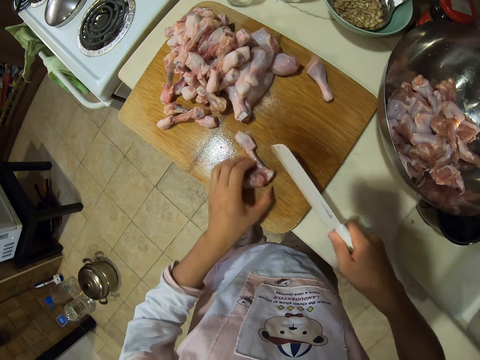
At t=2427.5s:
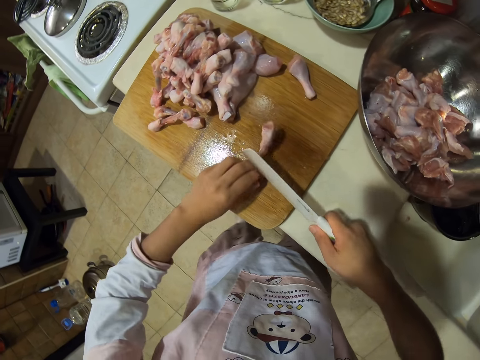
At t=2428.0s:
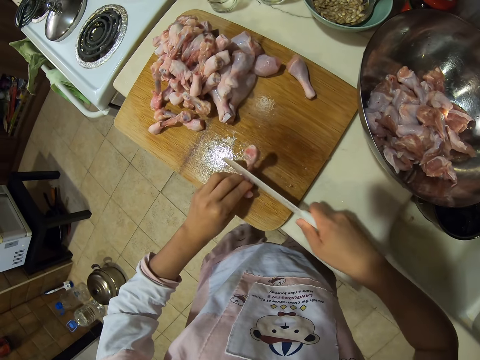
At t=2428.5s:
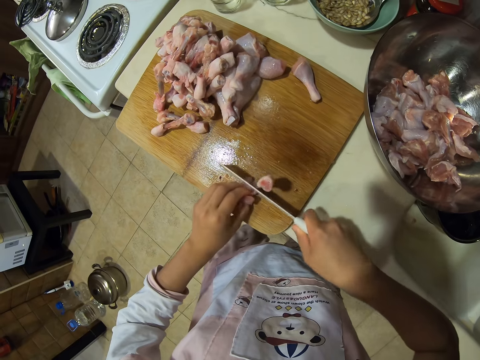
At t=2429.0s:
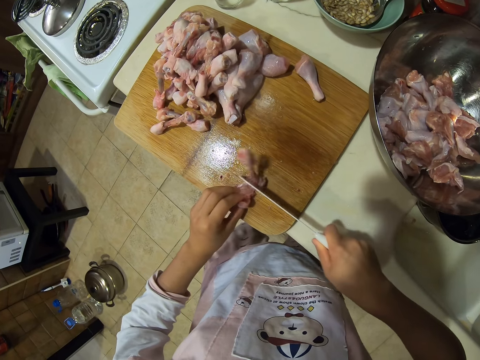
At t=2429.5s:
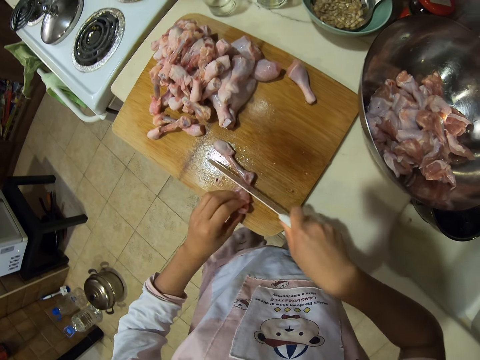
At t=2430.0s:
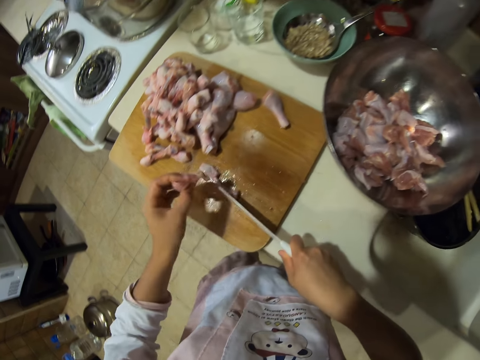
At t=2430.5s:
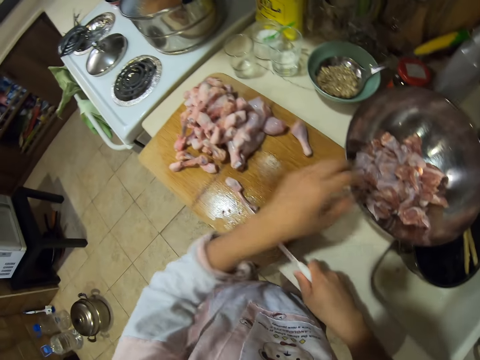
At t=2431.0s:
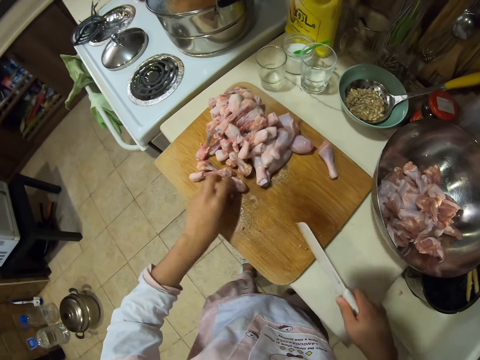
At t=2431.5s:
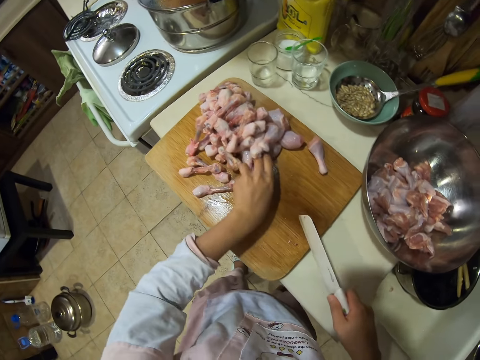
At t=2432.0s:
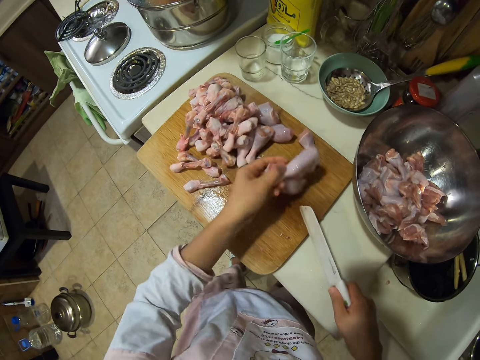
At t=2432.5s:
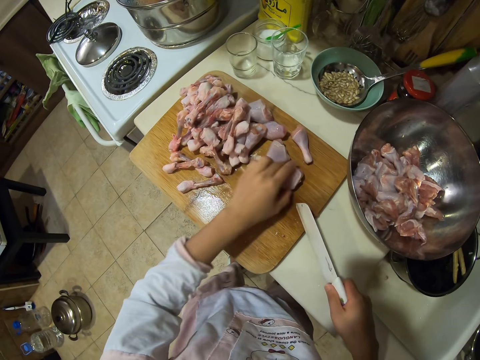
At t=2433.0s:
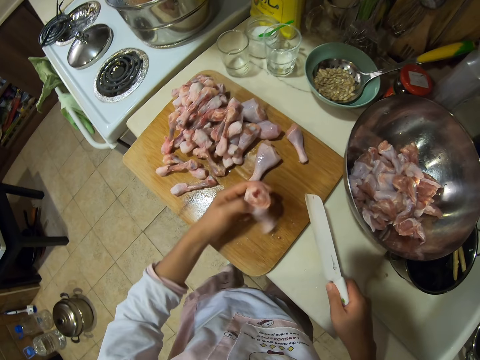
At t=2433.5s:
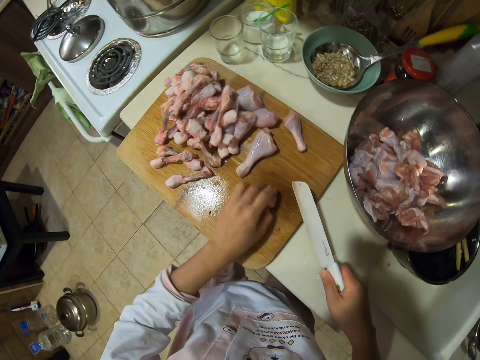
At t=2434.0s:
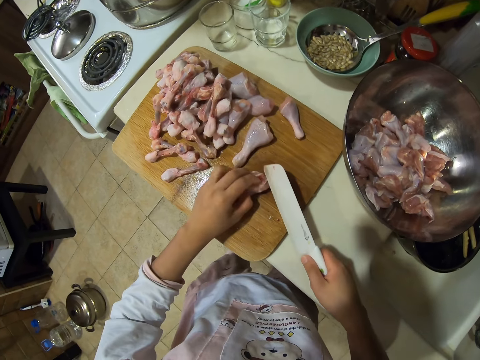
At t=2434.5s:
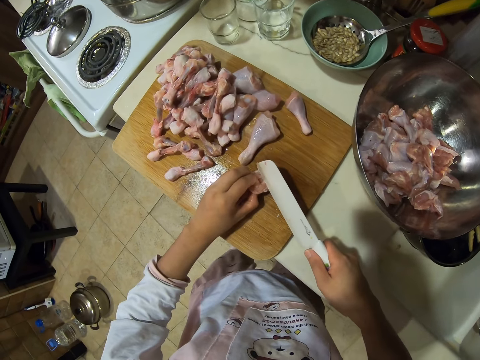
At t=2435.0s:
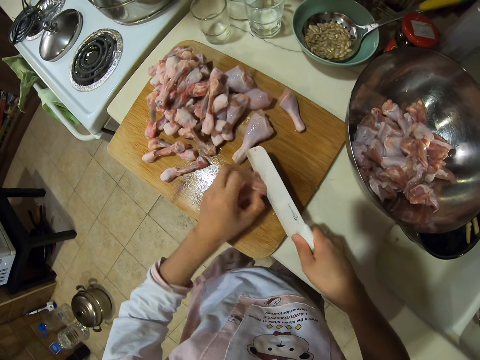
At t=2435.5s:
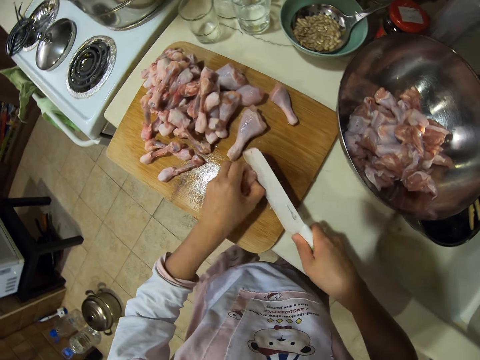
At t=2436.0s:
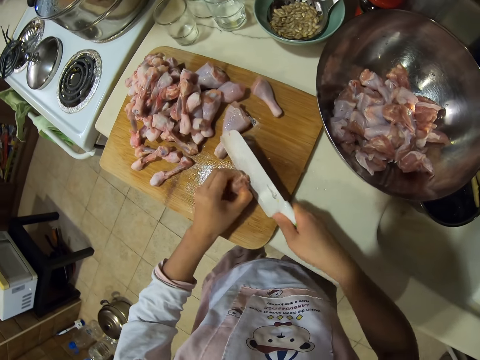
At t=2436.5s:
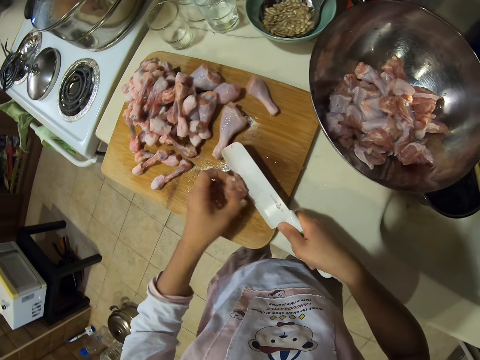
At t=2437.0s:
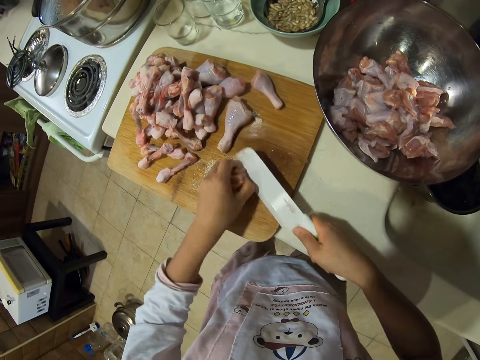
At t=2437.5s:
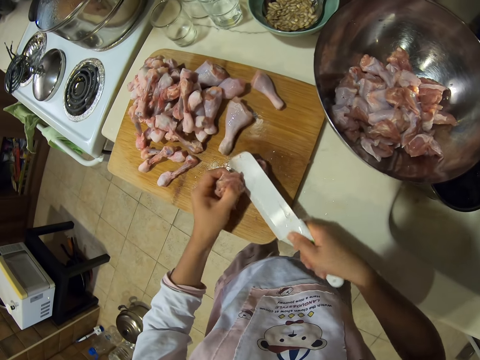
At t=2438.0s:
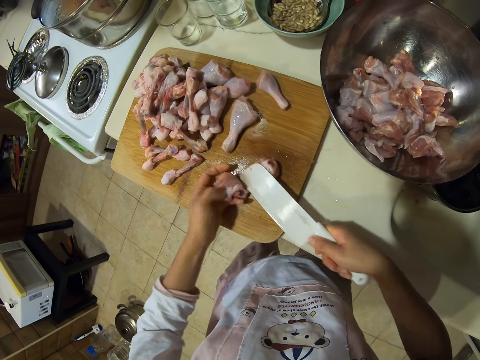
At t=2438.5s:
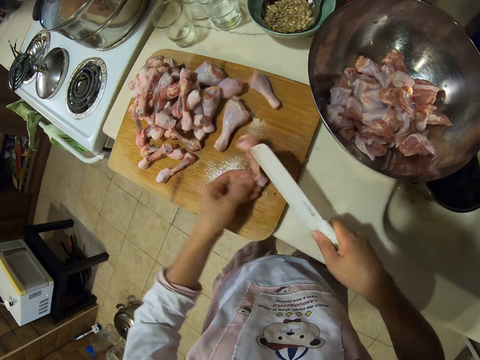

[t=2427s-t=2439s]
The camera wearer puts the chopped chicken meat in a bowl. They take a piece of meat. They put the piece of meat down. They take a piece of meat. They chop the chicken drumstick meat.

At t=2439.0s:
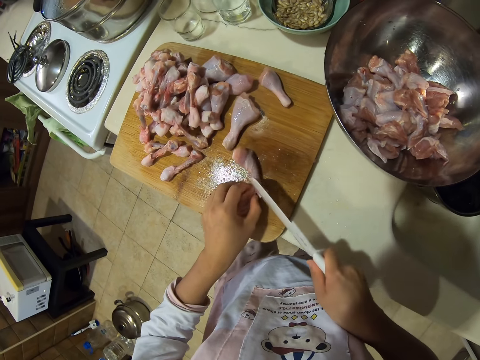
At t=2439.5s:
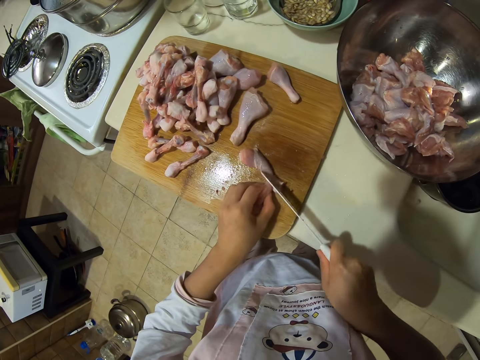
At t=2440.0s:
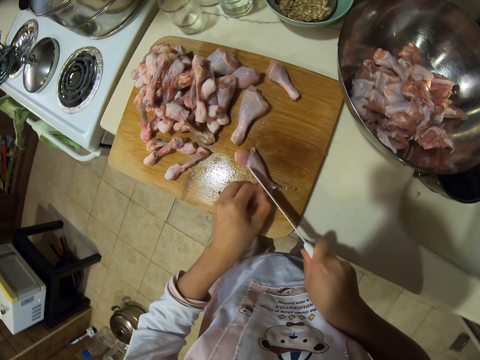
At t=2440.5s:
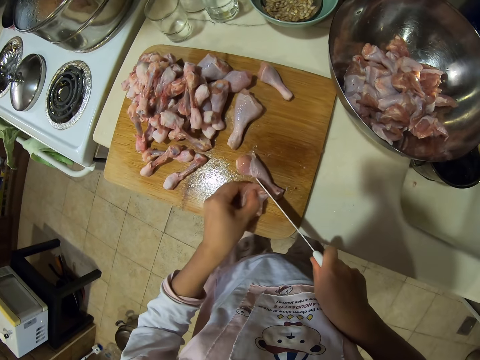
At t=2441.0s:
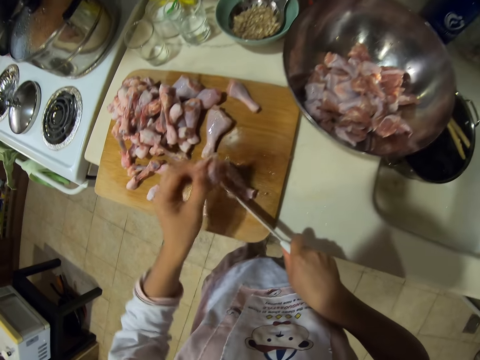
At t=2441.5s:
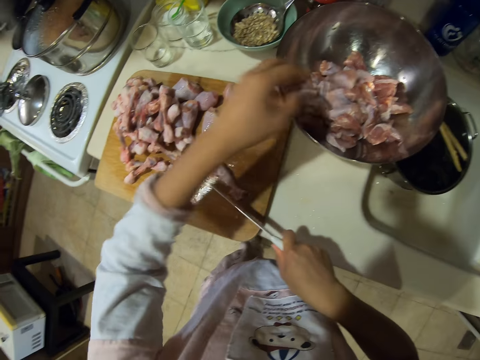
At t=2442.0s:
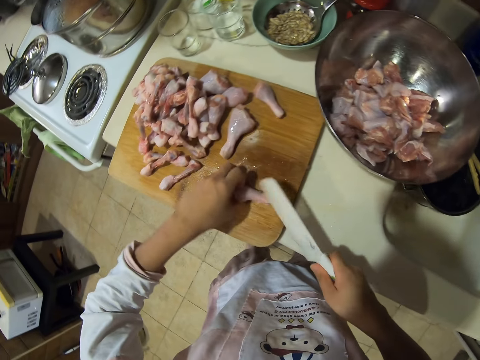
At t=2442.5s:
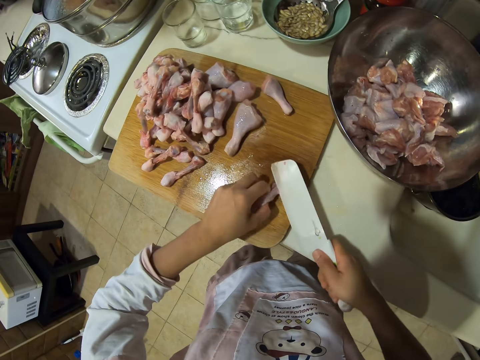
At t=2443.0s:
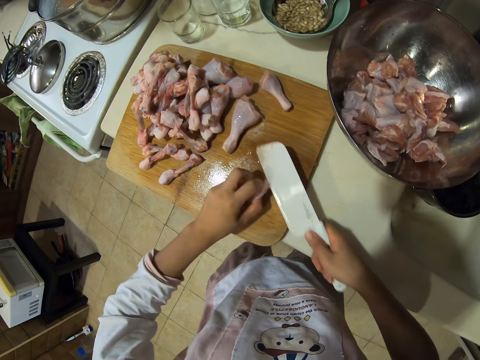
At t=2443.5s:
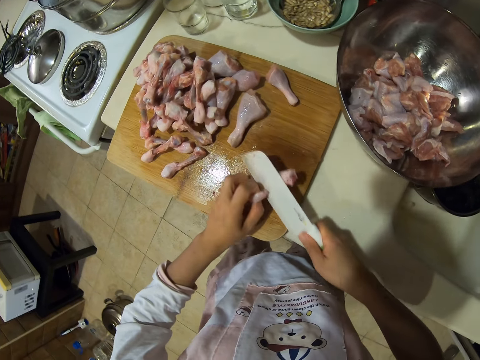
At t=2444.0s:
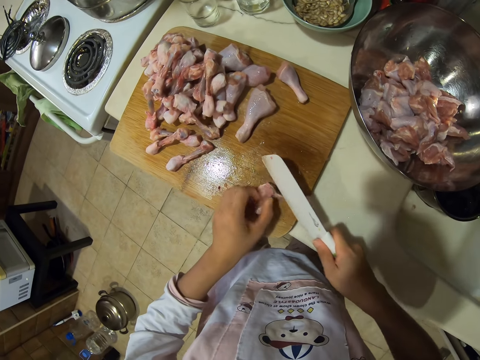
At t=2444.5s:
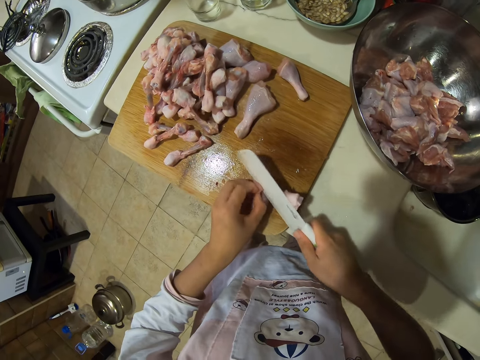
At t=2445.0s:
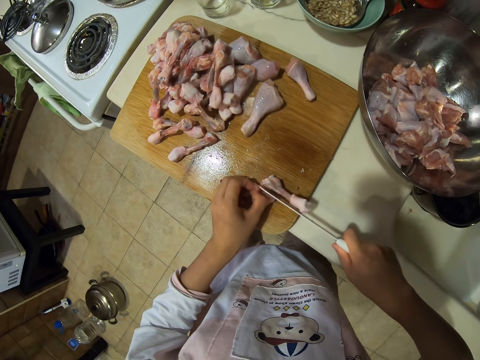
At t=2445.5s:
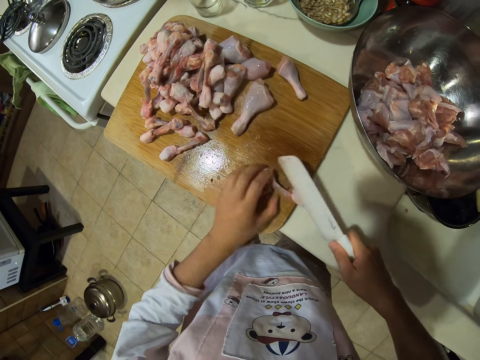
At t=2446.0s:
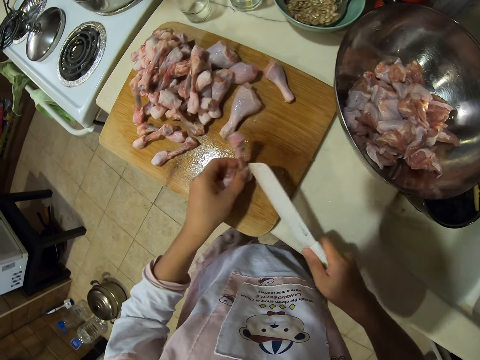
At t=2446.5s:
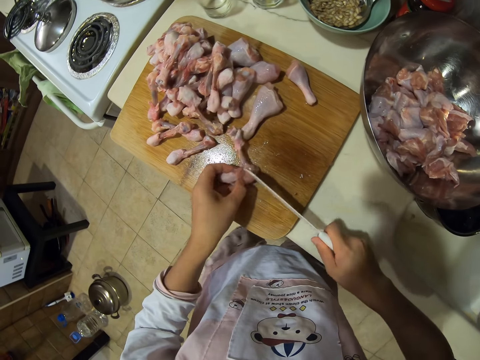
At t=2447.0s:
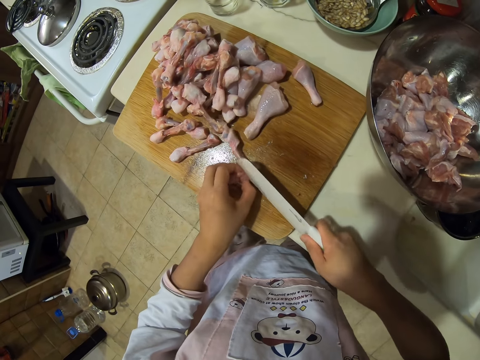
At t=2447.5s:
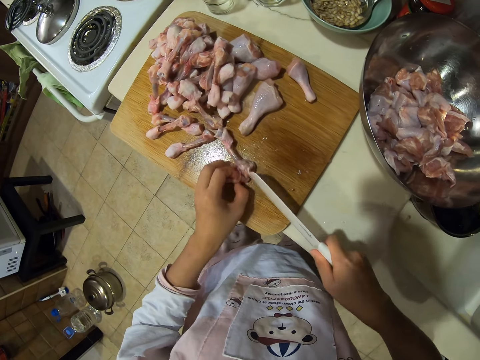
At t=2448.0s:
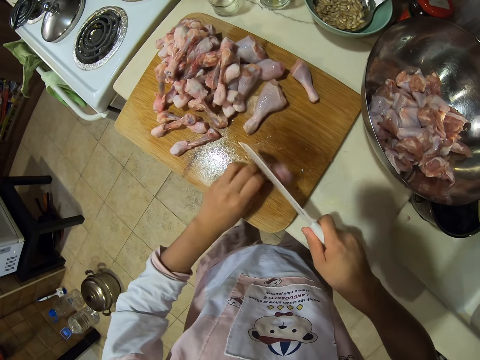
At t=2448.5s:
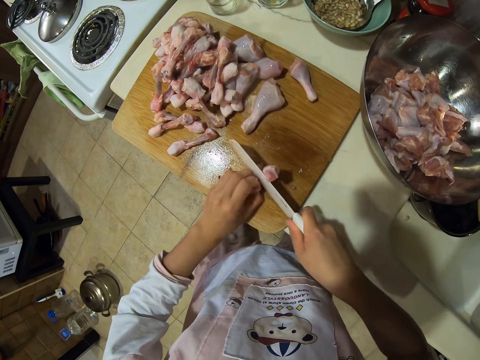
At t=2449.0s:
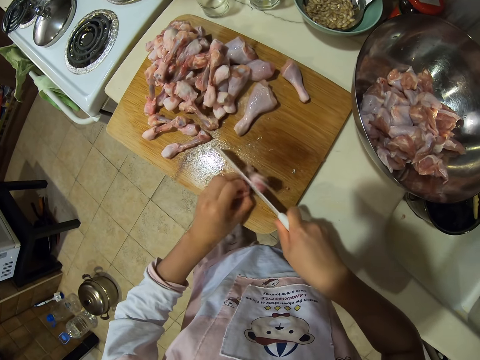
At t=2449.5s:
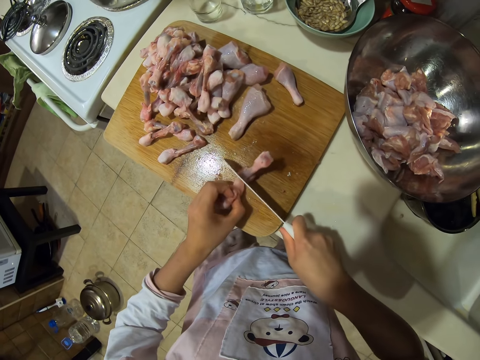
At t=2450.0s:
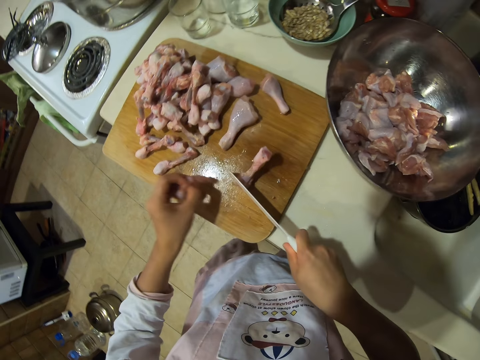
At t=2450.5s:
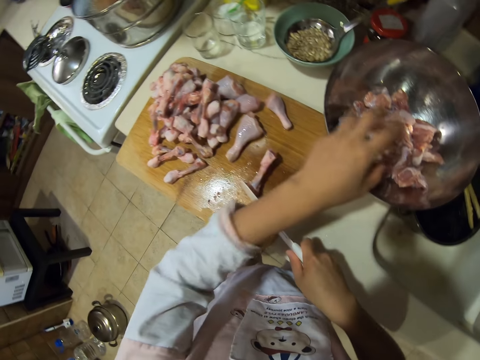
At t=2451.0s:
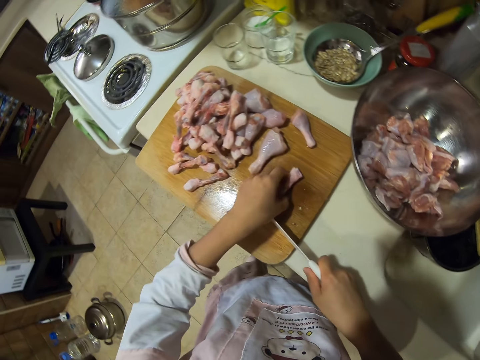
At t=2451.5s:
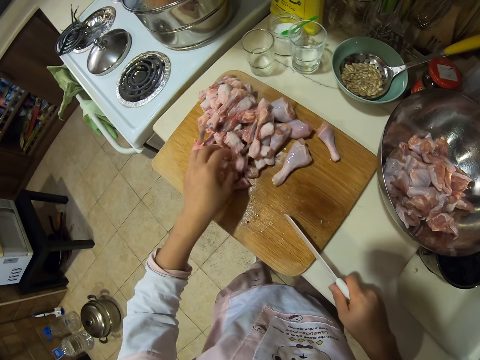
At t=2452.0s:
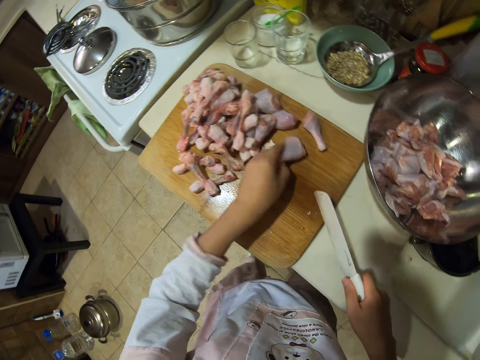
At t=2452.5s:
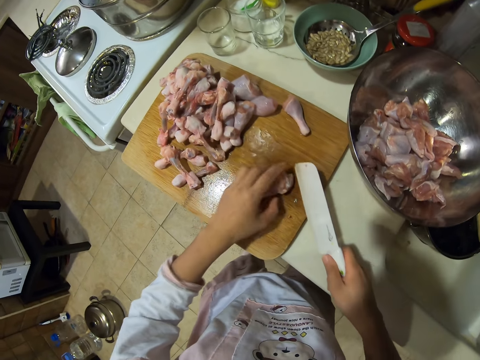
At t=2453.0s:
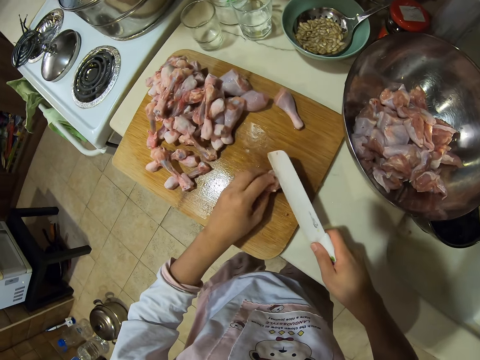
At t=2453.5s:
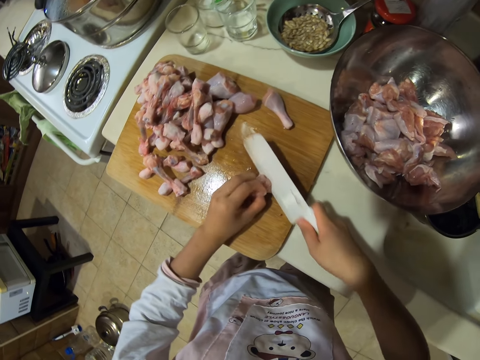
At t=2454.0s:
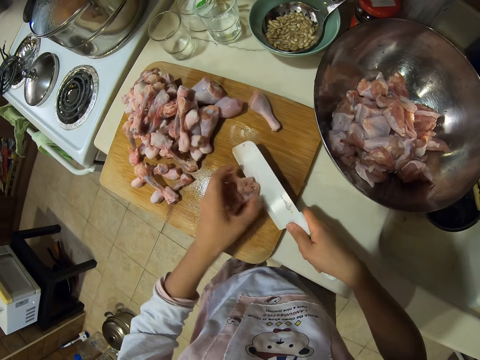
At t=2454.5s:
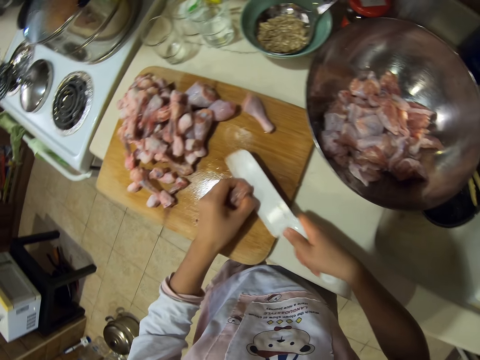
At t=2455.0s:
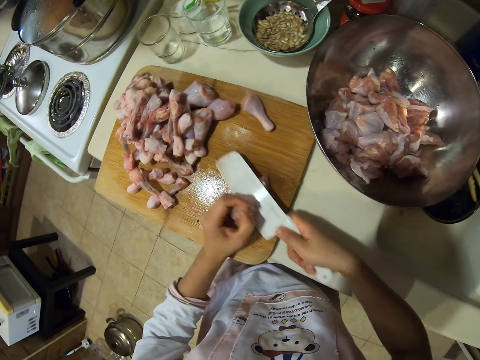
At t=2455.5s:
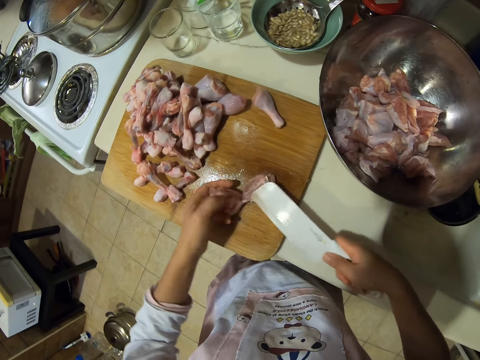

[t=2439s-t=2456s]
The camera wearer puts the chopped chicken meat in a bowl. They take a piece of meat. They chop the chicken drumstick meat. They put the chicken drumstick meat in the bowl or plate. They pick up the meat. They chop the chicken drumstick meat into pieces.
